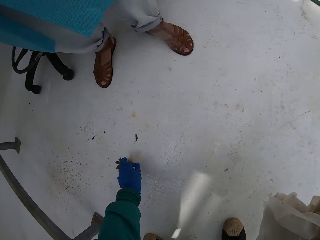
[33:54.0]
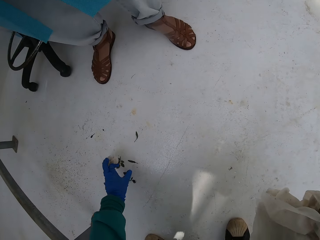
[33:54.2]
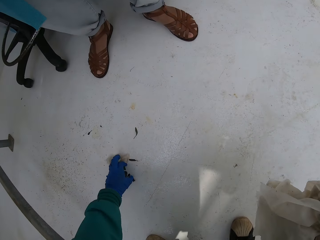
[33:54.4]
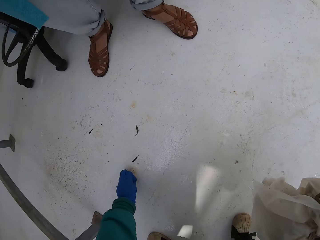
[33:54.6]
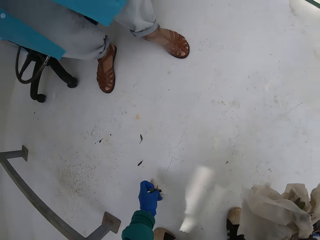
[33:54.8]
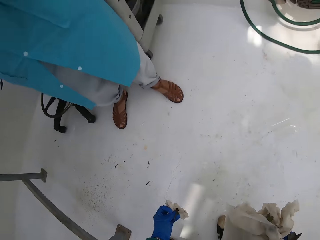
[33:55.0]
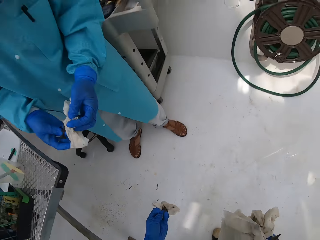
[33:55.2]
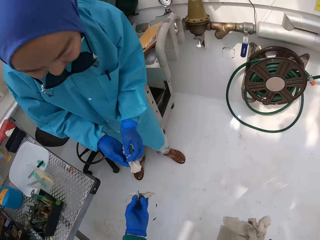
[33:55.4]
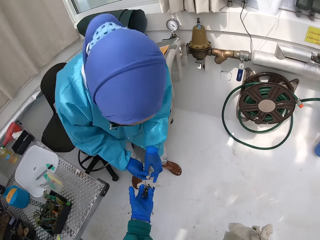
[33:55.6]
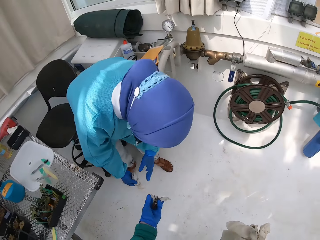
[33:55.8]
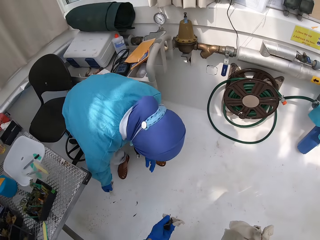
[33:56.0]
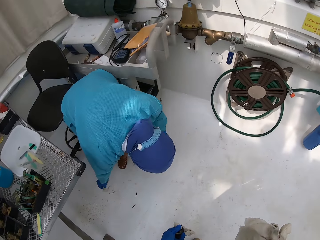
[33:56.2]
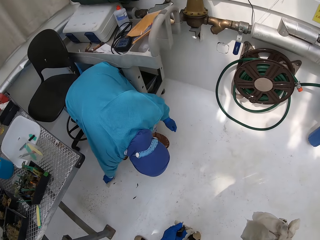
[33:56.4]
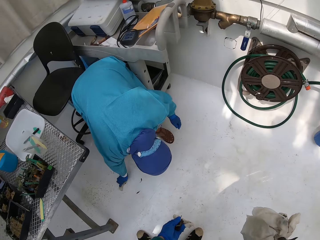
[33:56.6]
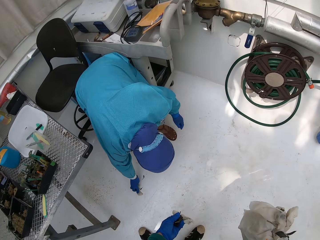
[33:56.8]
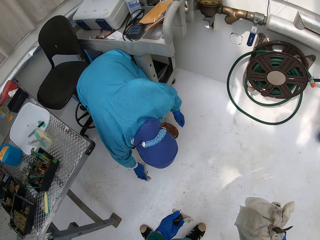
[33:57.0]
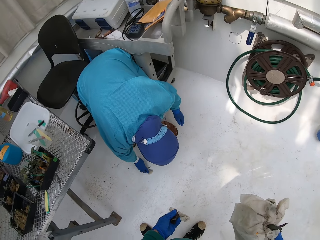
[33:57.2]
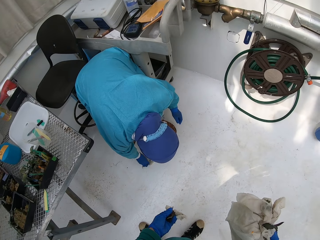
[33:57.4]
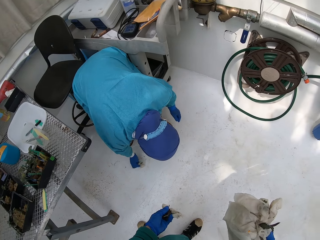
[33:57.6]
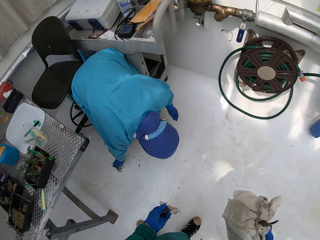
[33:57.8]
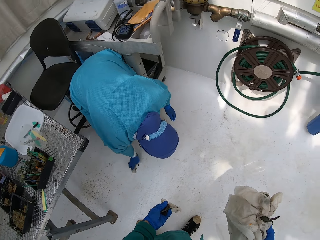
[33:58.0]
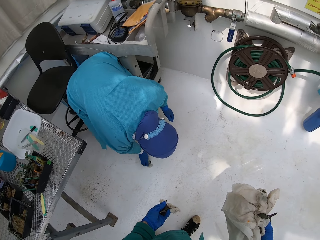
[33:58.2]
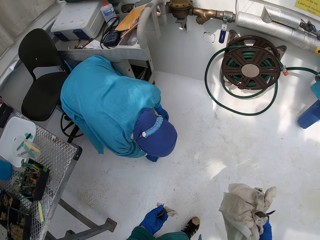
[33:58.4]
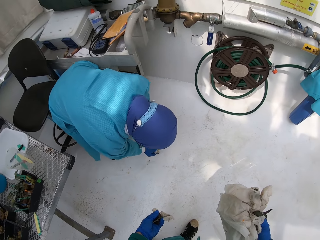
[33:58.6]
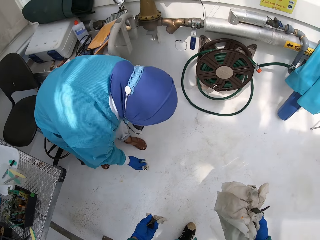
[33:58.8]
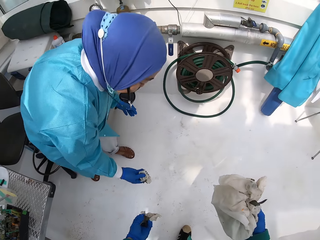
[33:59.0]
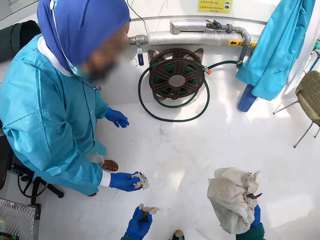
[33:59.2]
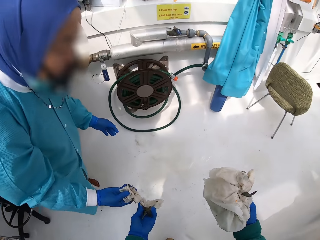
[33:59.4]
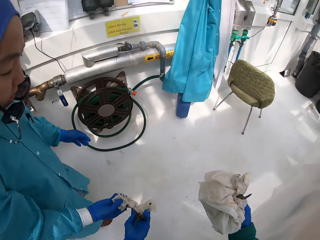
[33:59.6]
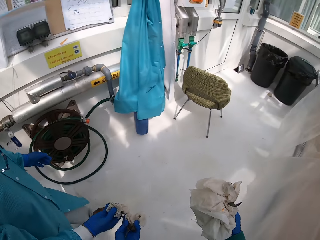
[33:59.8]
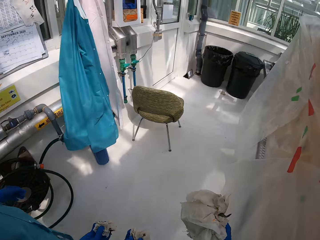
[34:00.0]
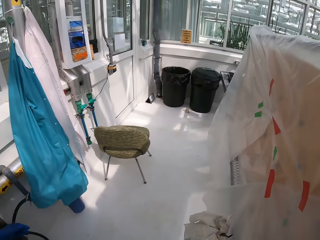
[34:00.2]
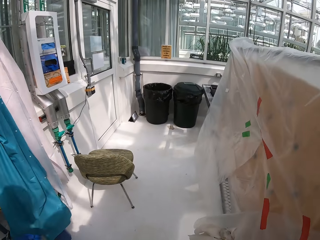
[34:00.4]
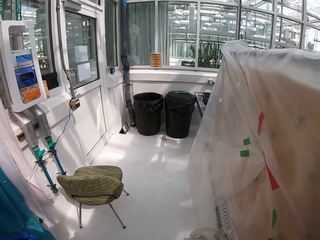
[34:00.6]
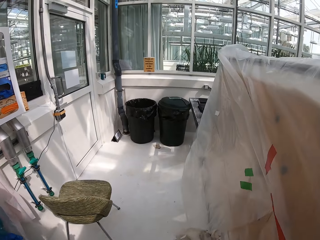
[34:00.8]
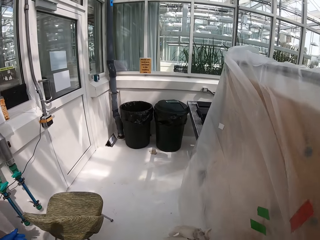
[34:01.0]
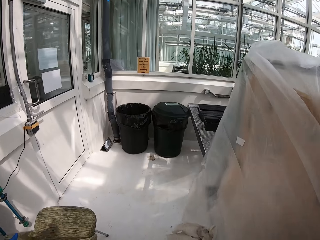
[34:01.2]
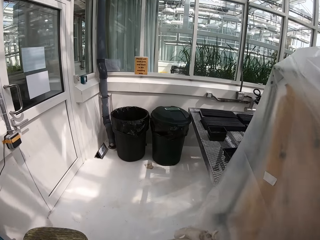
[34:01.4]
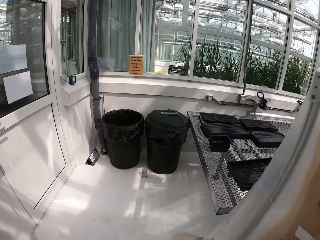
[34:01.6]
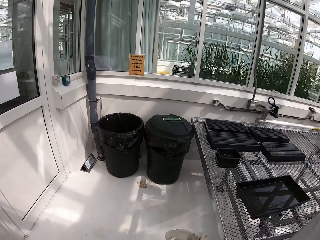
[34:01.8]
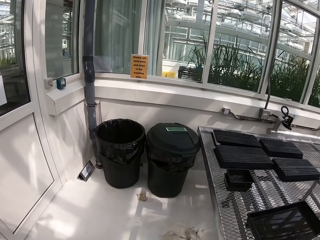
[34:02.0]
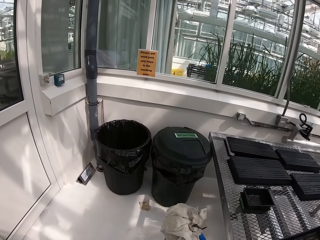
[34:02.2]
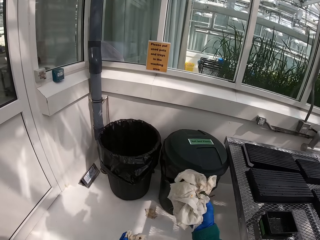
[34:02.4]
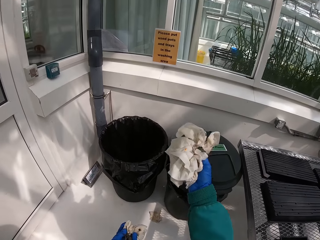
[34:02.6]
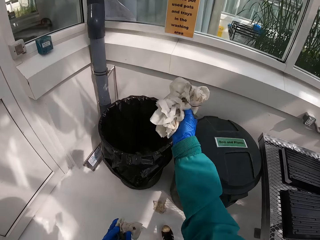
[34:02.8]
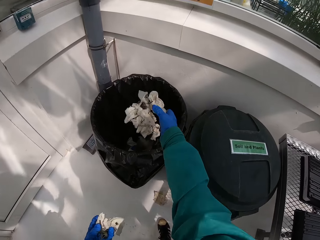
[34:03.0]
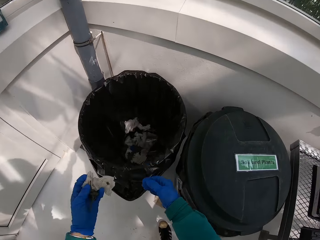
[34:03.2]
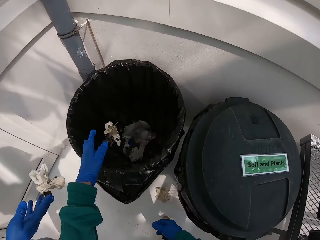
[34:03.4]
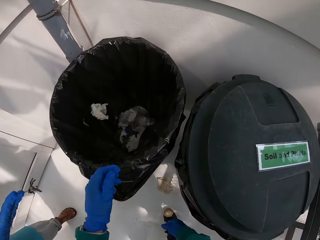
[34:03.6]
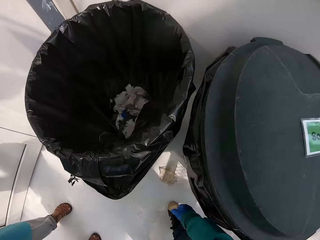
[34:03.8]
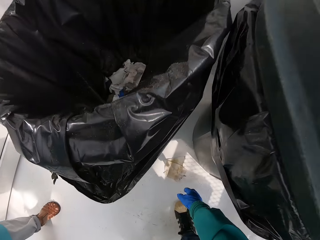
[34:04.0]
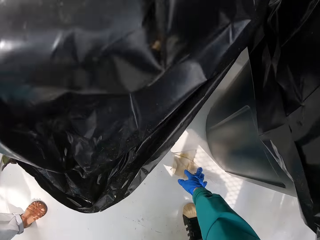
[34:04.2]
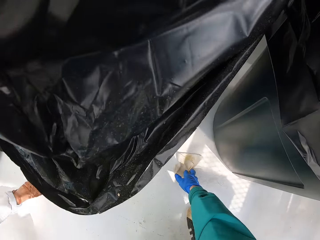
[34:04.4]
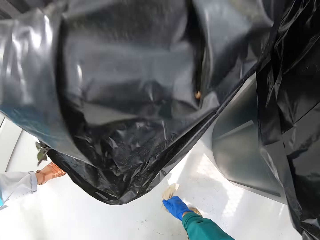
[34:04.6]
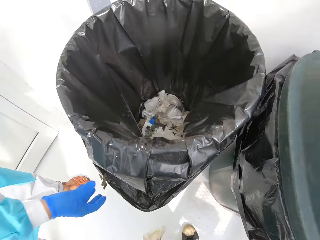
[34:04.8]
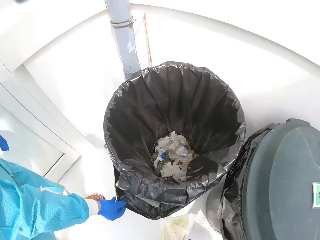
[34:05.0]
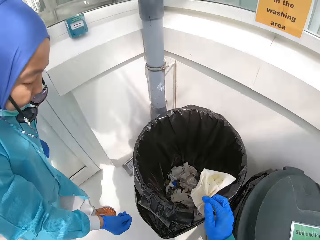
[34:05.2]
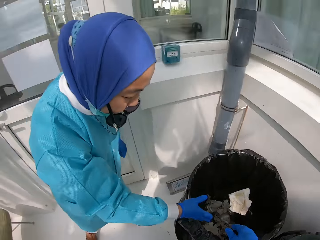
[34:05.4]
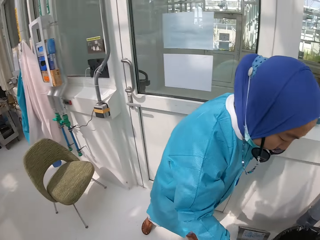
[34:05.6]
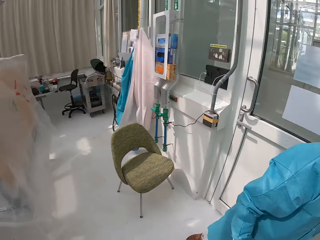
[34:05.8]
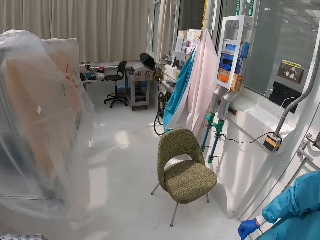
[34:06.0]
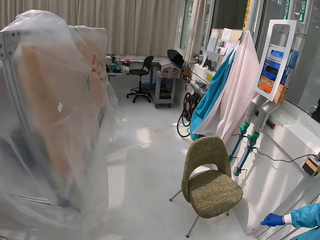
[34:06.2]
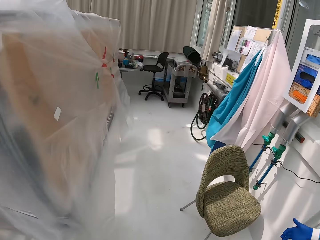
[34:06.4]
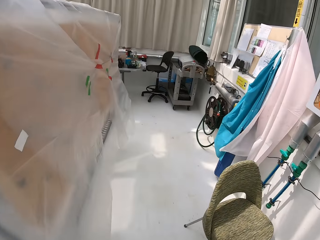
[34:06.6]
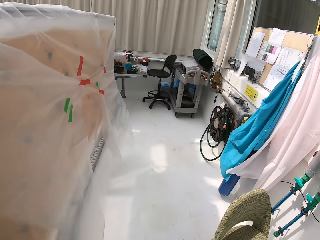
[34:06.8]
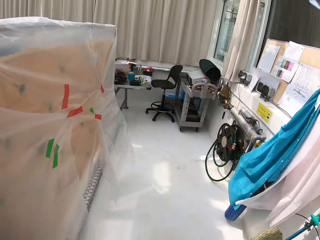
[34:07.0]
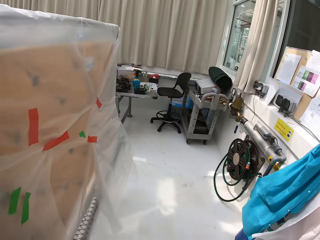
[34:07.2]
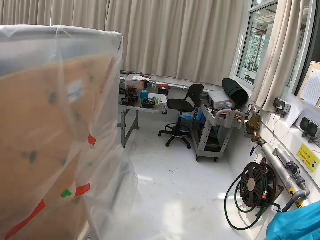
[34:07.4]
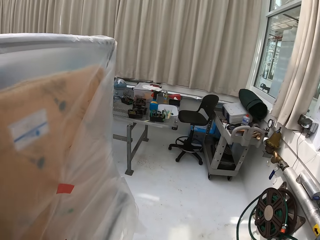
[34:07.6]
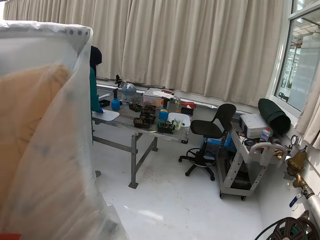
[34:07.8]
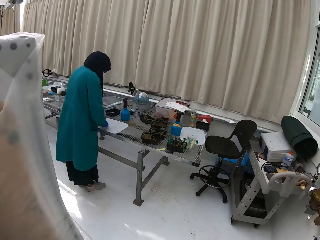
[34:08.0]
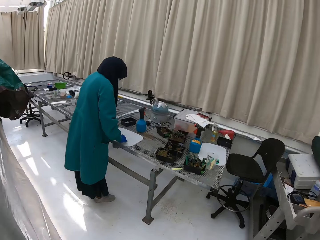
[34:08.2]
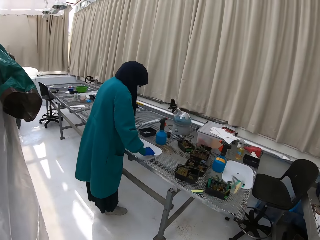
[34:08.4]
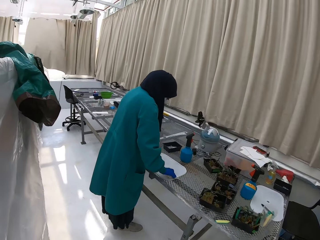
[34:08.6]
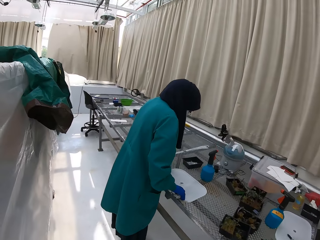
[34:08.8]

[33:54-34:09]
The camera wearer picks trash on the floor. They walk in the lab with trash in hand. A person puts trash in a bin. The camera wearer puts the trash in the bin. They pick trash on the floor, put the trash in the bin, walk in the lab and move around.

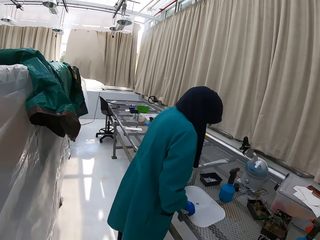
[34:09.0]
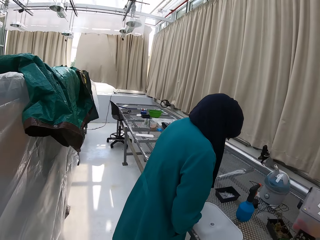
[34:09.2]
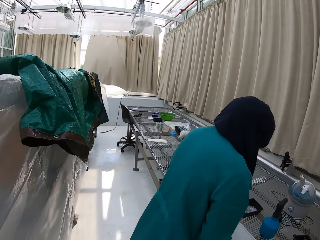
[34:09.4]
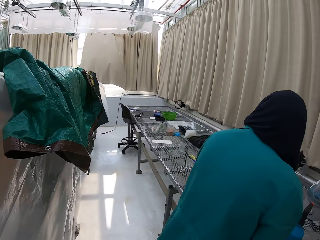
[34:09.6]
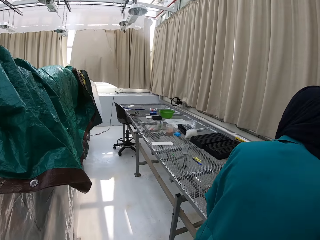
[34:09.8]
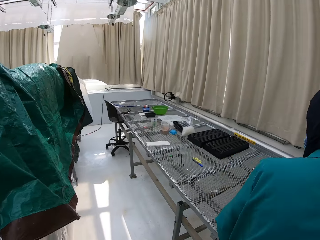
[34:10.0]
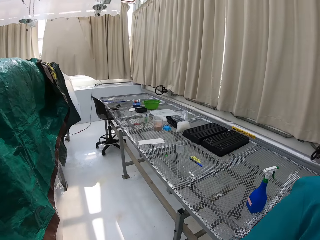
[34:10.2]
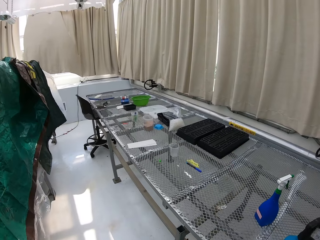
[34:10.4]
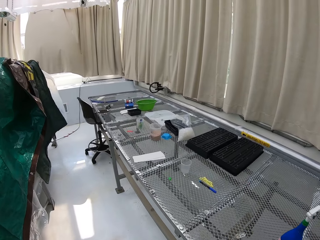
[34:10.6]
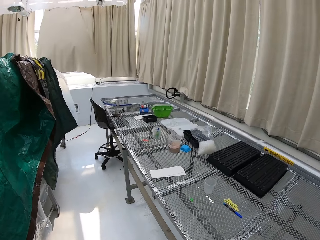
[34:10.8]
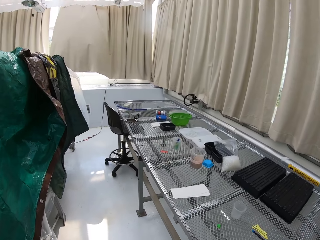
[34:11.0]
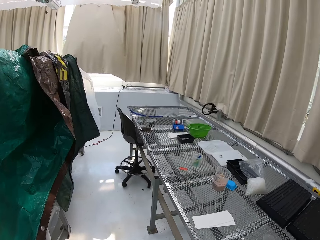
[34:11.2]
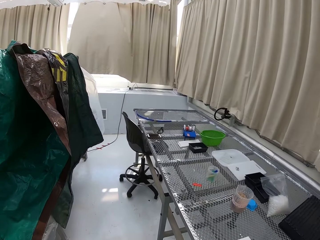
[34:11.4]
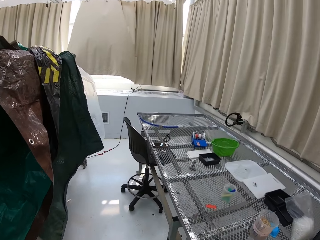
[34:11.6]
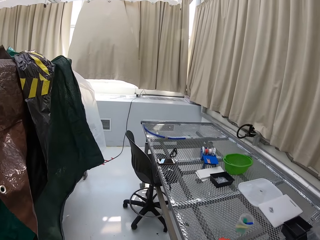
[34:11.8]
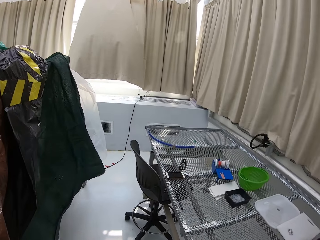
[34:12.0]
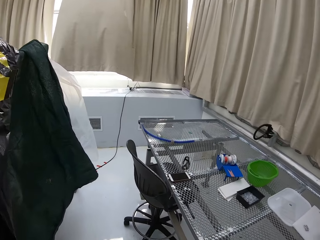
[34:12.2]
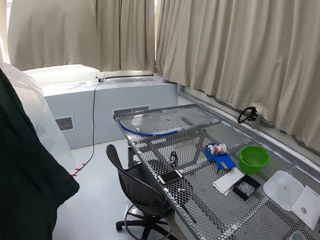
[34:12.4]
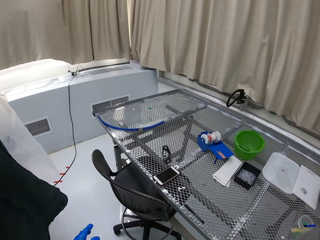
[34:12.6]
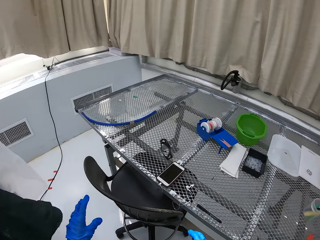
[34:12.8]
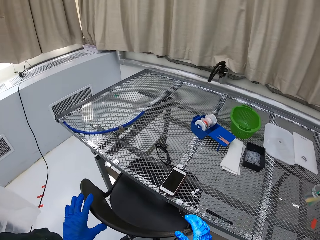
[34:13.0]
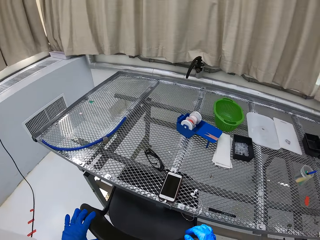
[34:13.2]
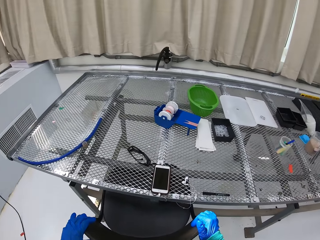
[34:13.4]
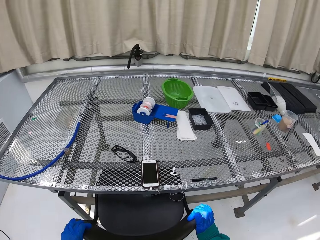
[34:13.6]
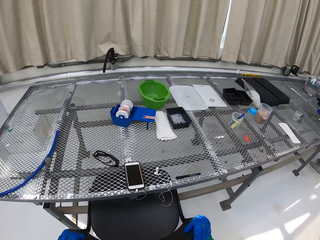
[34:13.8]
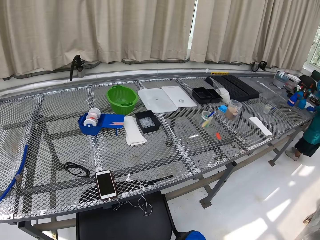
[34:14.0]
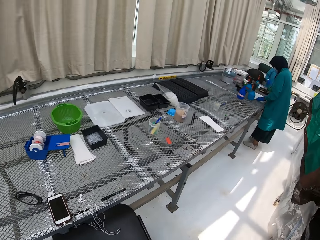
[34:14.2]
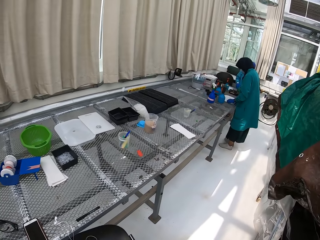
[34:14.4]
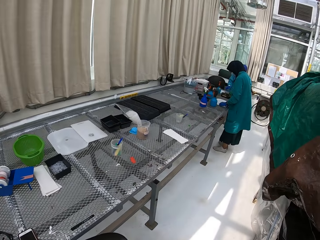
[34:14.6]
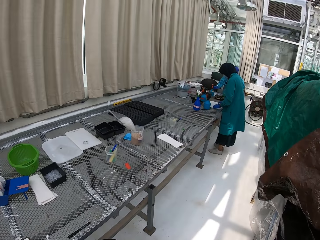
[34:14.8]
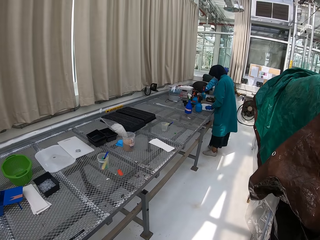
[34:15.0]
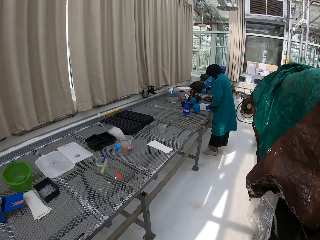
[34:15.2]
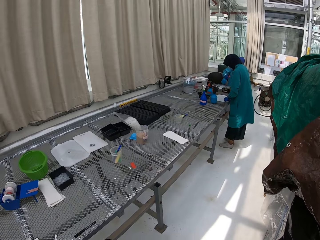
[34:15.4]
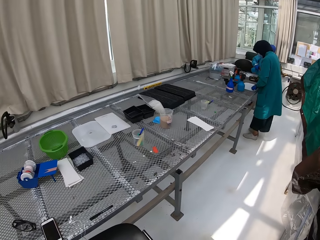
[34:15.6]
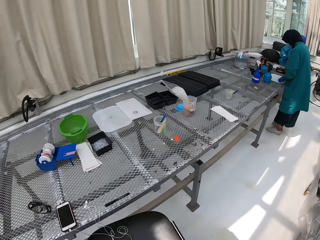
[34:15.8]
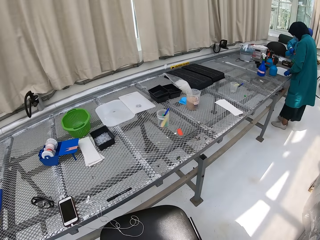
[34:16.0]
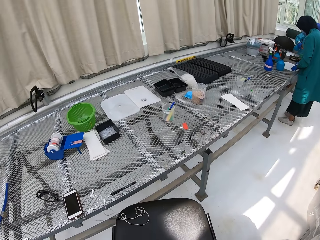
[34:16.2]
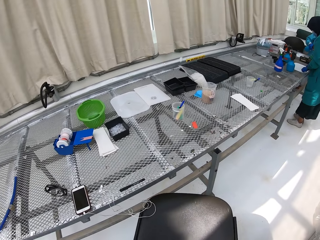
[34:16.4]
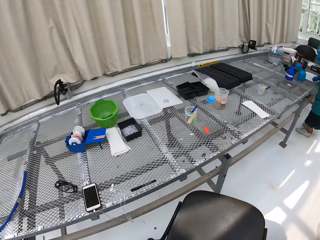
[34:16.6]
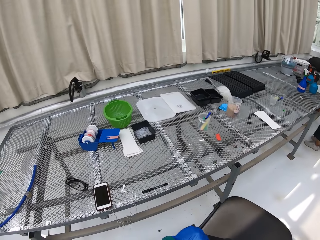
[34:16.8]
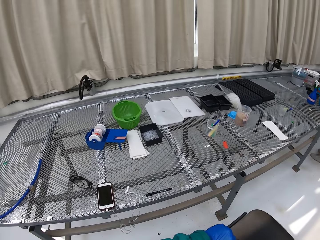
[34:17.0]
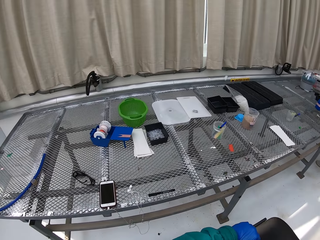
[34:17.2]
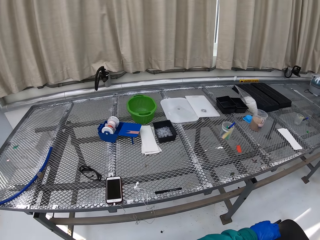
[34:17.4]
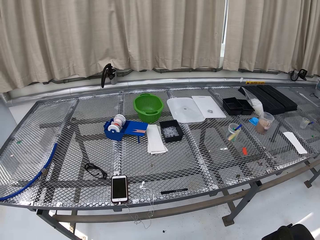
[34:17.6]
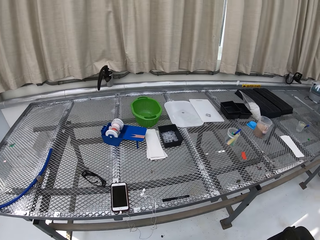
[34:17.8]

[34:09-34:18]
The camera wearer picks up a chair. They move the chair.
